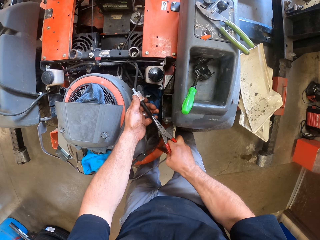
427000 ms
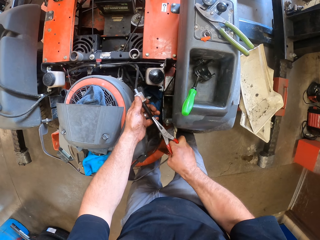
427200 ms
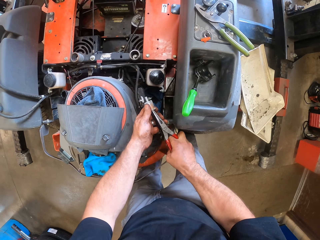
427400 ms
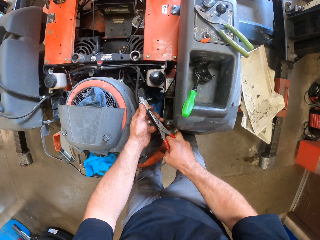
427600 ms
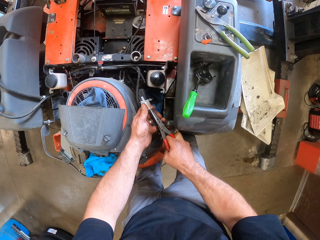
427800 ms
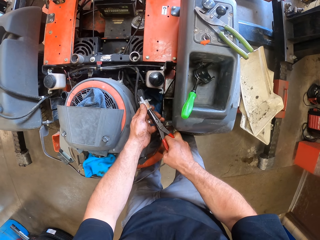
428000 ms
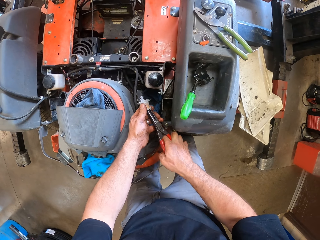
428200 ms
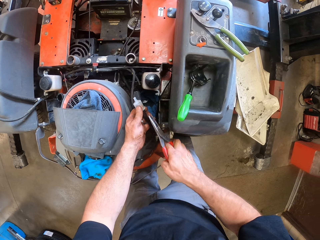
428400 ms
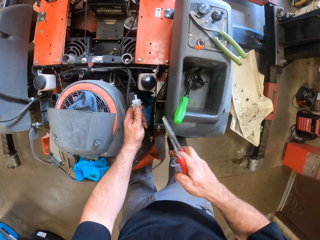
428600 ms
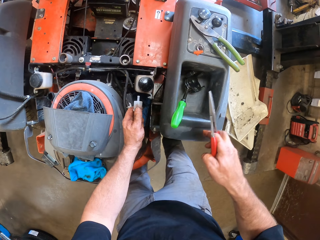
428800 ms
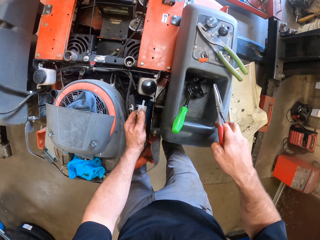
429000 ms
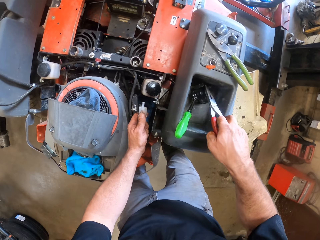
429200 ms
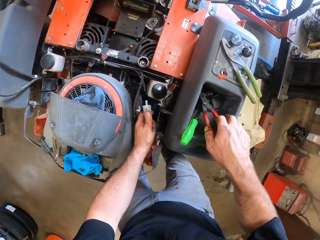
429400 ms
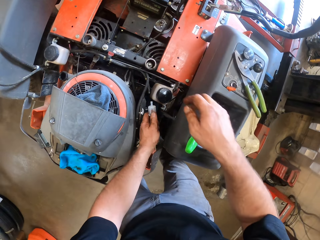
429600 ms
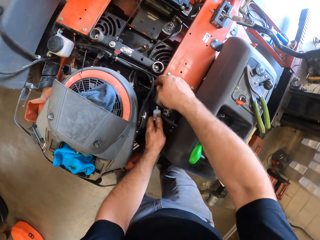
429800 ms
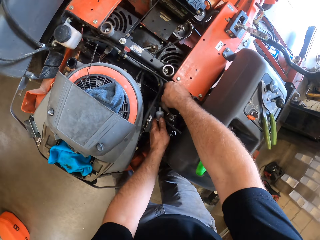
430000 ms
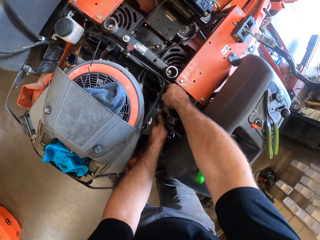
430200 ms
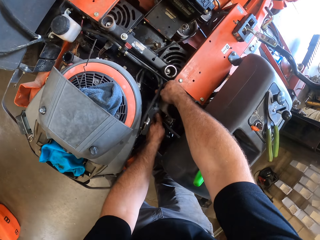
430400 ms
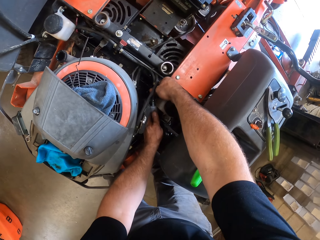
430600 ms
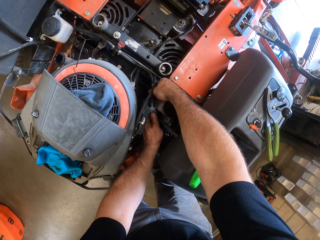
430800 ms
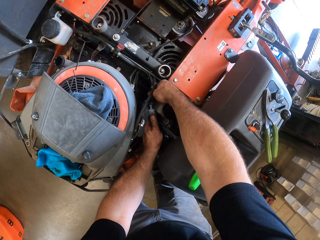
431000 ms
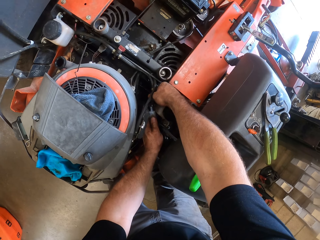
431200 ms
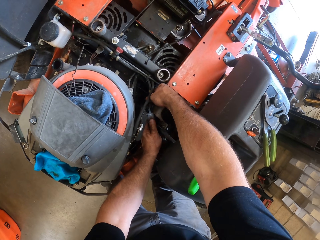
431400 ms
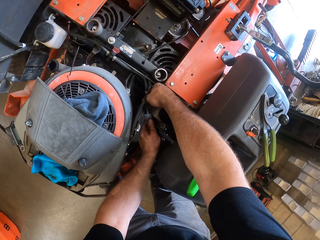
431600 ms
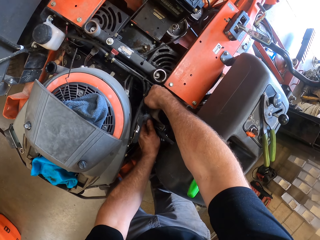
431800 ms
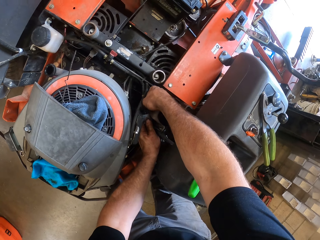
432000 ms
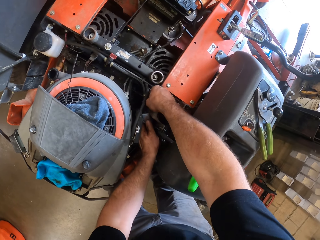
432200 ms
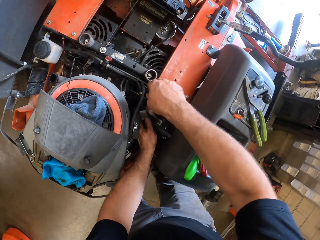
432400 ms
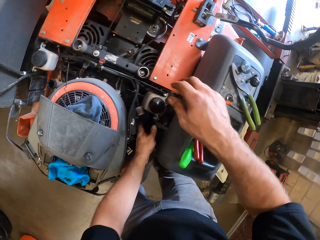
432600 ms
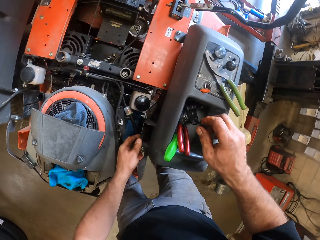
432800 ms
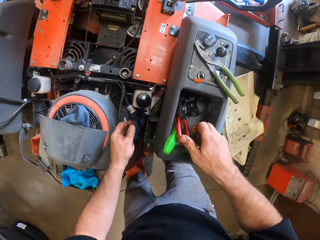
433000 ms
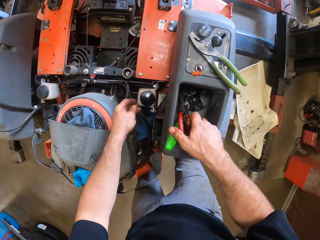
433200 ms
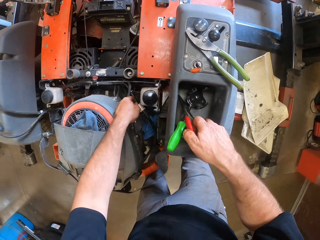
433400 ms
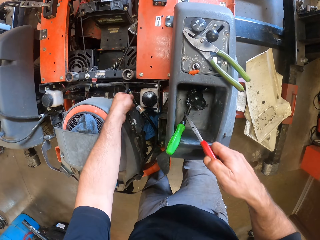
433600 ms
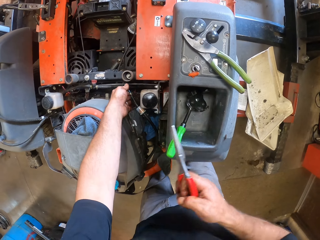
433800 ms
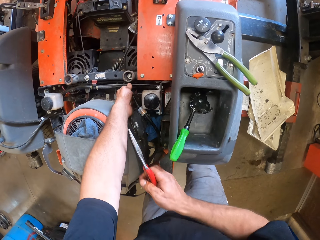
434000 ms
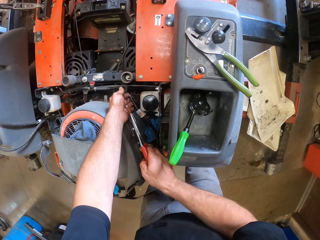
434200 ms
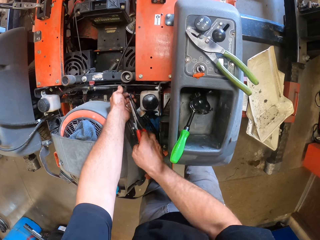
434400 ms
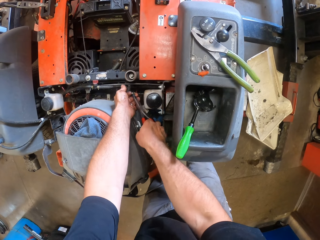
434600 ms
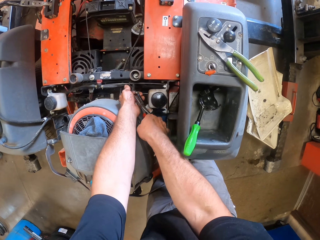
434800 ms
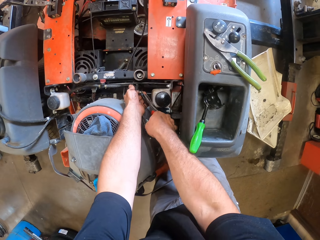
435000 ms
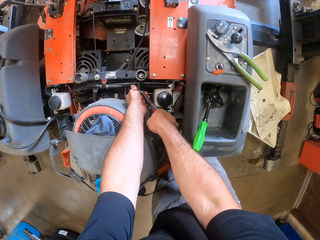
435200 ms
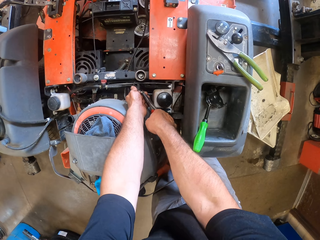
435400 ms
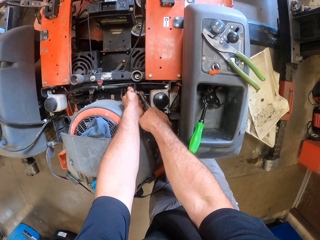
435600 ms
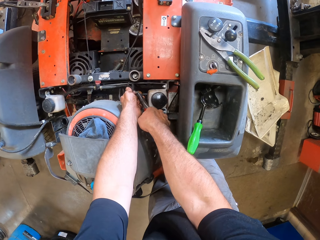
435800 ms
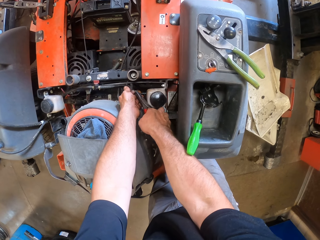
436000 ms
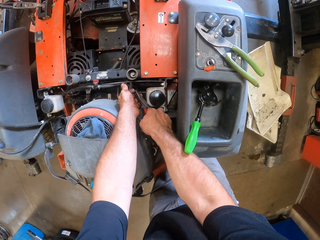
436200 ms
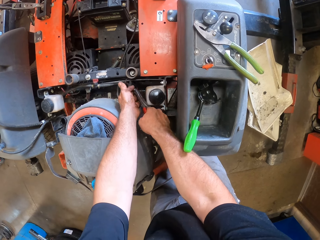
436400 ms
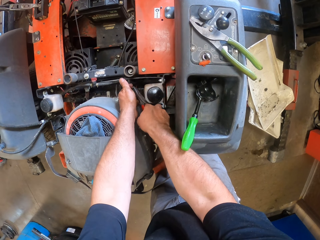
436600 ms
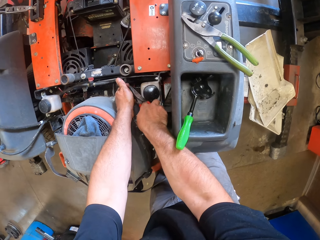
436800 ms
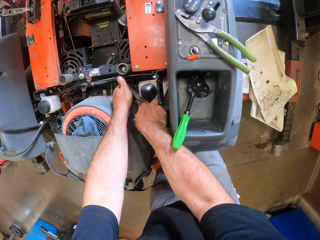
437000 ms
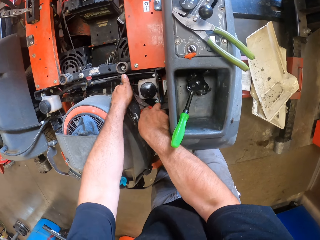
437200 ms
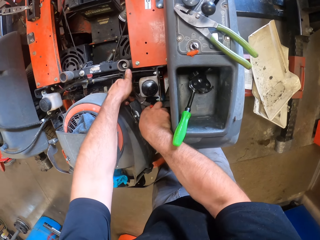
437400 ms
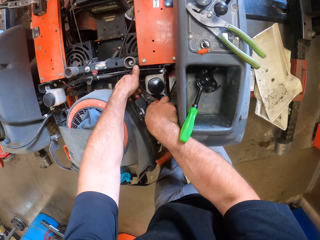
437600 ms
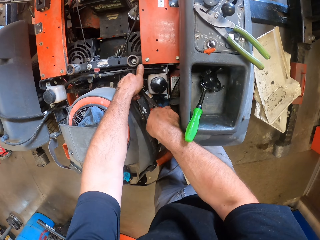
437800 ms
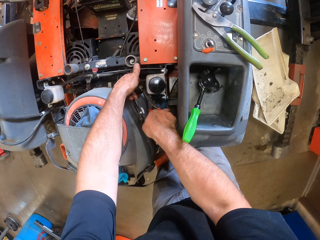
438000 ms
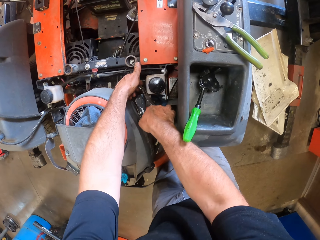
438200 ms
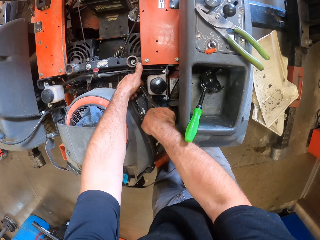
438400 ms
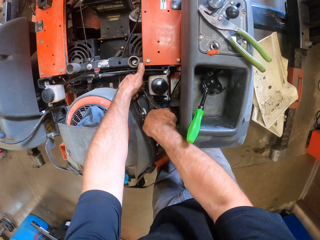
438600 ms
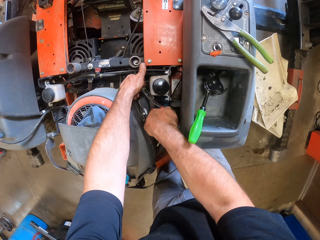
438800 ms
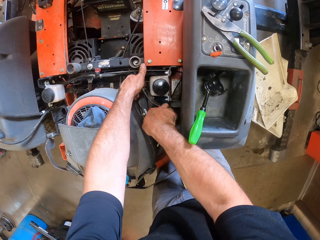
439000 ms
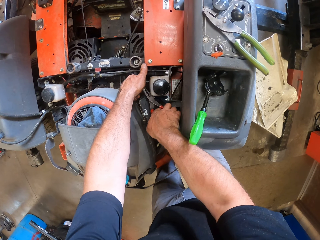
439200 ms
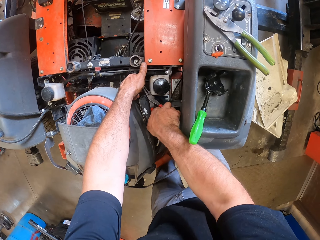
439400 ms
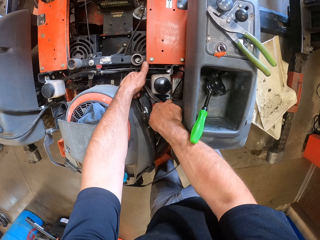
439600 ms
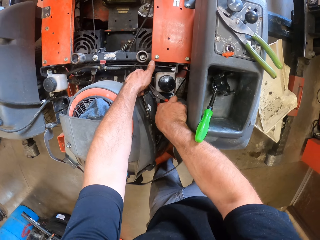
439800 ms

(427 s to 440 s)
The camera wearer fixes the cable to the fuel filter with the red colored pair of pliers. He tightens something. He removes the red colored pair of pliers from the cable and drops the red colored pair of pliers on the lawnmower. He fixes the cable to the lawnmower. He removes his hand from the lawnmower. He picks up the red colored pair of pliers from the lawnmower with his right hand. He touches the cable with his left hand. He fixes the cable with the red colored pair of pliers.

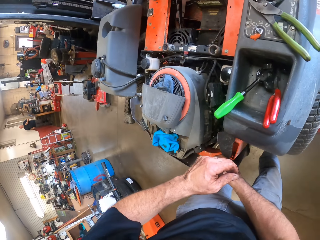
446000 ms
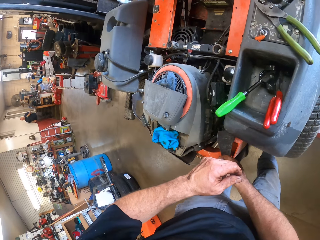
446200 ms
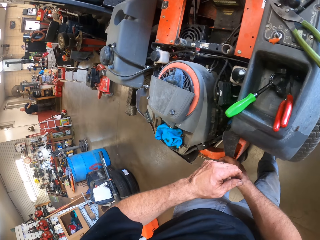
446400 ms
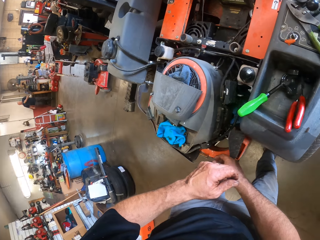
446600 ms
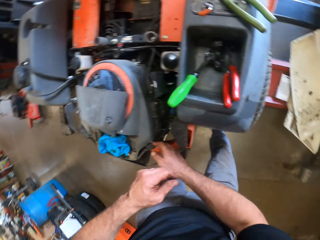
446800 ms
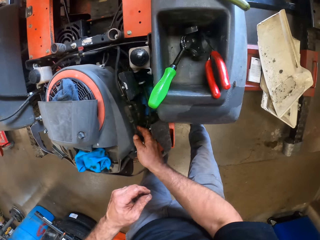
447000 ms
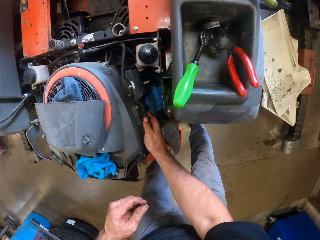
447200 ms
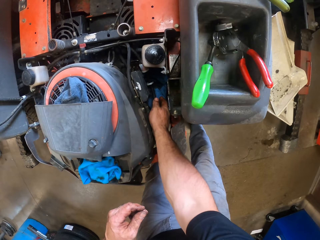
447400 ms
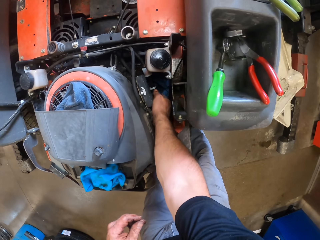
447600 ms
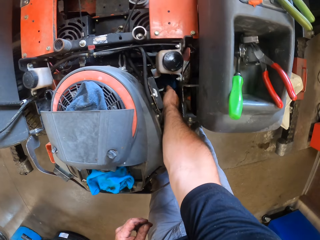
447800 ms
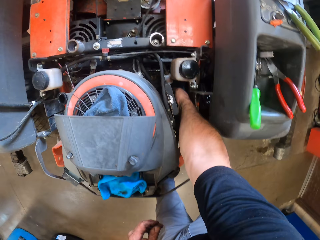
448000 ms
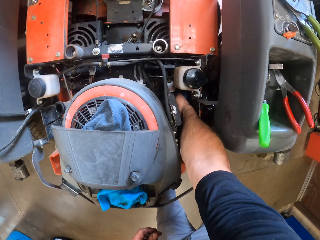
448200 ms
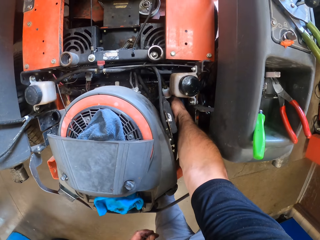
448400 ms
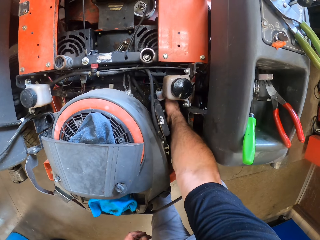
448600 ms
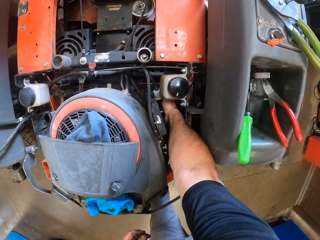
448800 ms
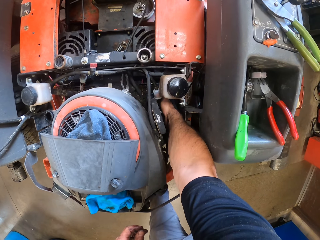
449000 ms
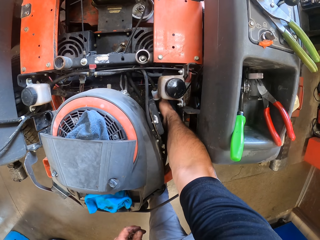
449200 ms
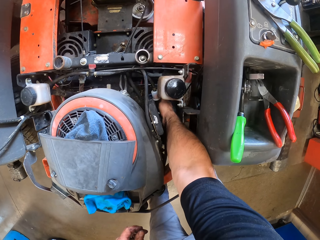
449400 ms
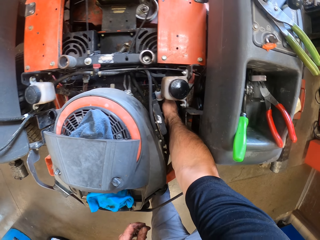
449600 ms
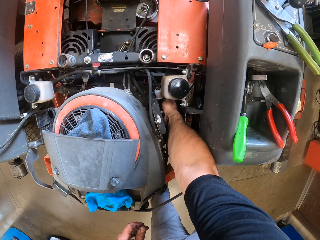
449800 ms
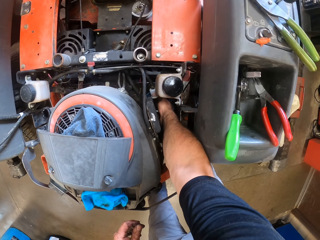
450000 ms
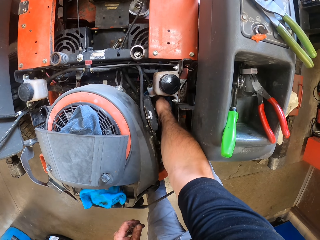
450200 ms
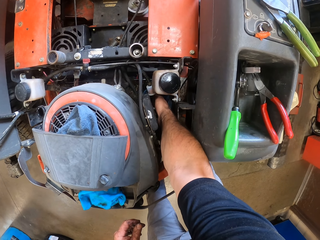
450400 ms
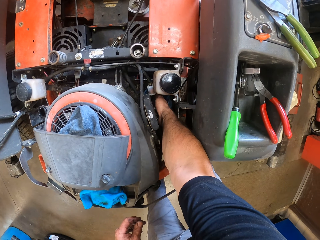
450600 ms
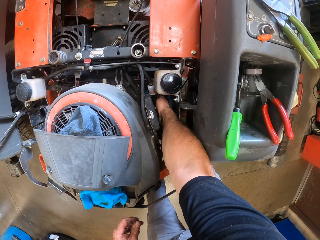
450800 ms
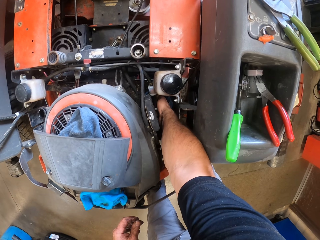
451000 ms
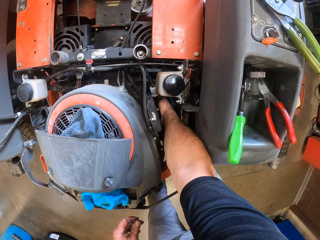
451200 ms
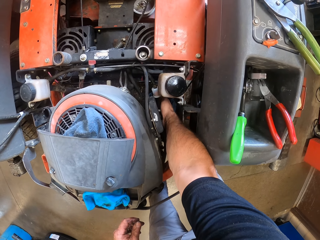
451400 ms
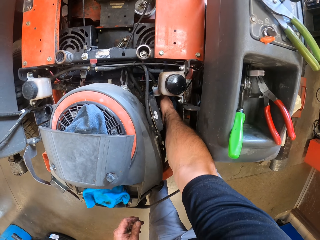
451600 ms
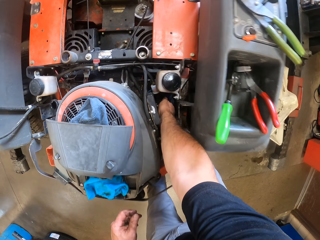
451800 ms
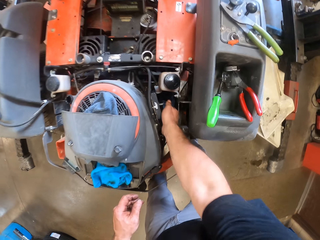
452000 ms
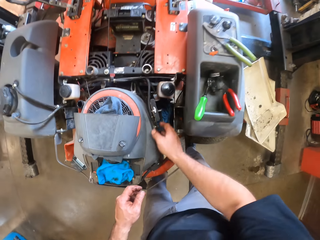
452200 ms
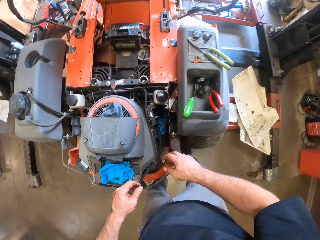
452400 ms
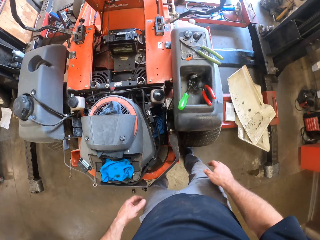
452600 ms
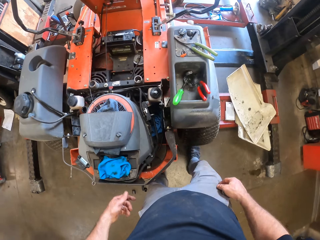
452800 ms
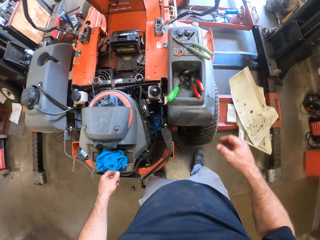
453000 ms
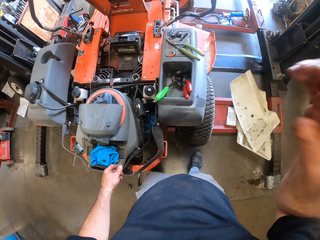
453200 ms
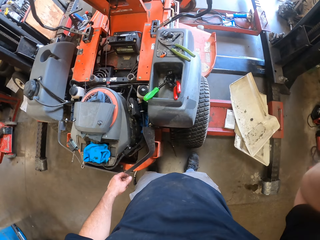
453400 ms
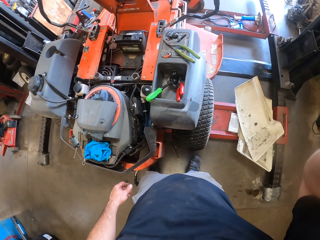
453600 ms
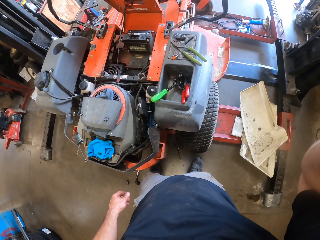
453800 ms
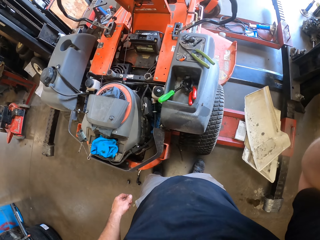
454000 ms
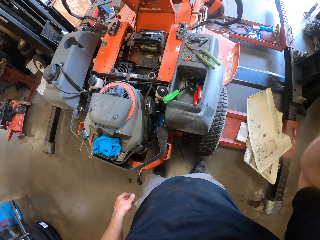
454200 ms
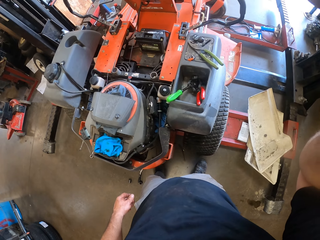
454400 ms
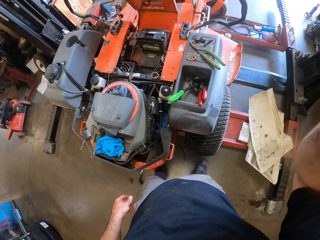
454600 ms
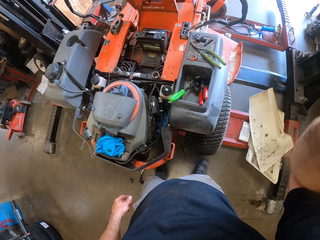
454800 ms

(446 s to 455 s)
The camera wearer adjusts the cable with his right hand. He fixes the lawn mower engine with his hands. He removes his right hand from the cable. He touches his face with his right hand. He raises his hands on his head.
